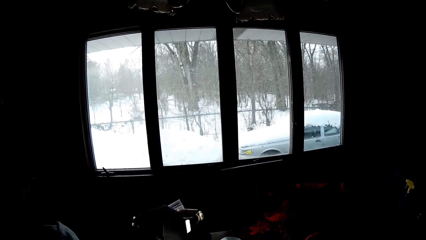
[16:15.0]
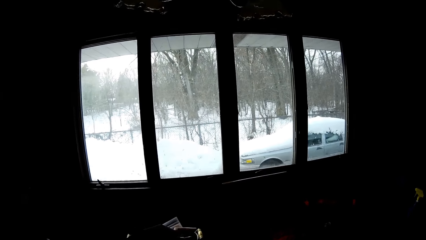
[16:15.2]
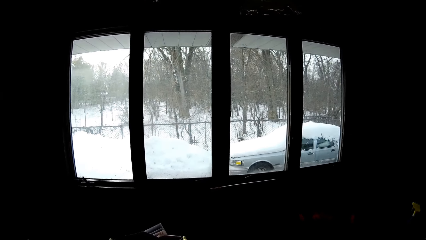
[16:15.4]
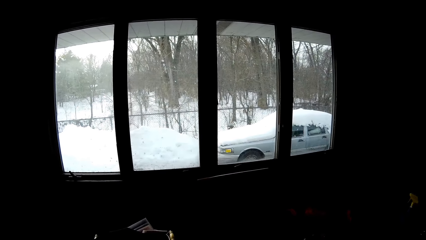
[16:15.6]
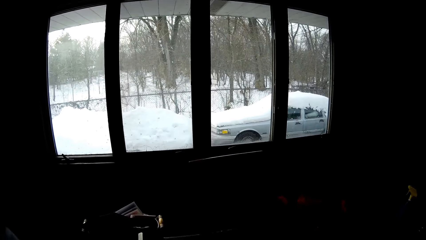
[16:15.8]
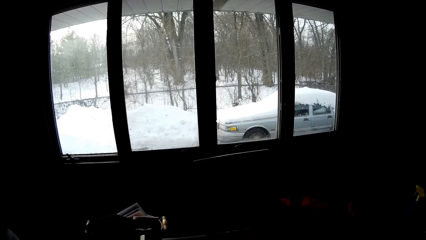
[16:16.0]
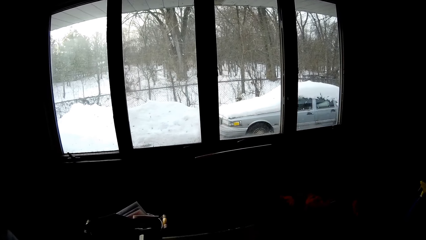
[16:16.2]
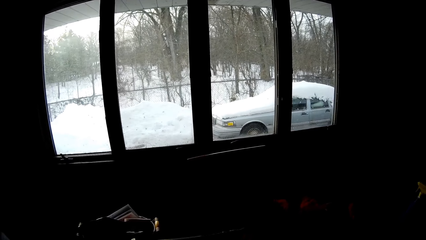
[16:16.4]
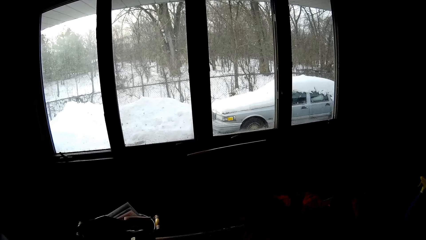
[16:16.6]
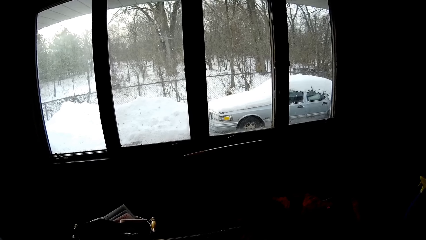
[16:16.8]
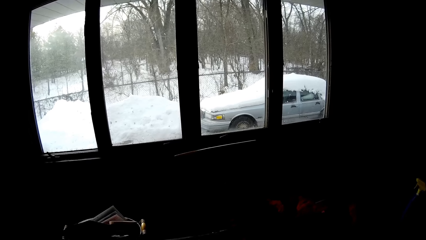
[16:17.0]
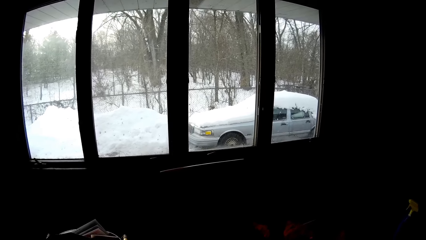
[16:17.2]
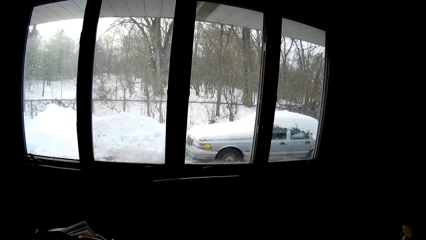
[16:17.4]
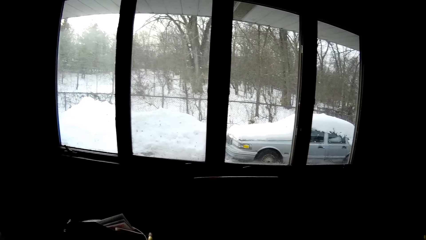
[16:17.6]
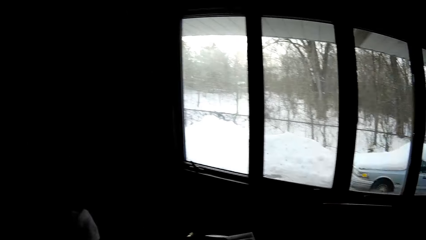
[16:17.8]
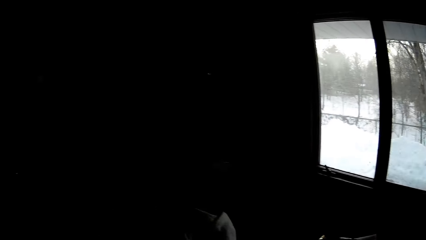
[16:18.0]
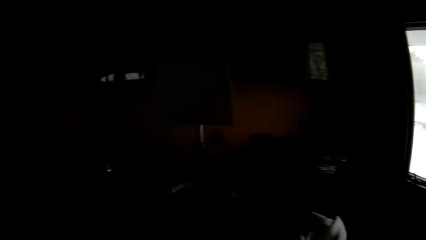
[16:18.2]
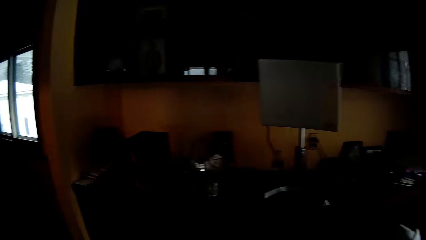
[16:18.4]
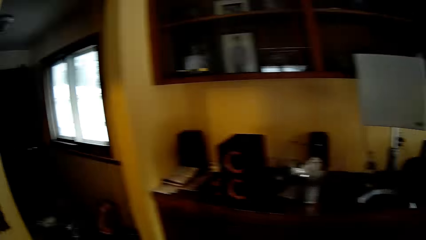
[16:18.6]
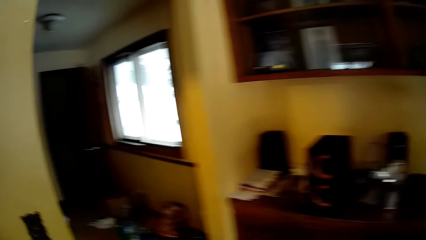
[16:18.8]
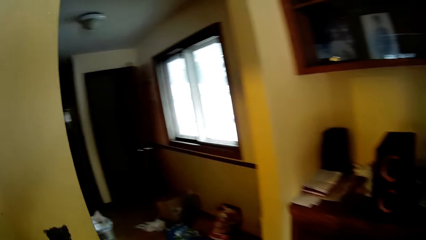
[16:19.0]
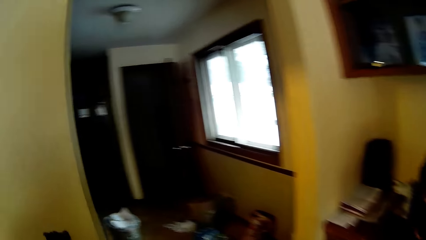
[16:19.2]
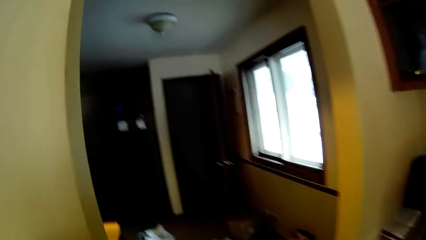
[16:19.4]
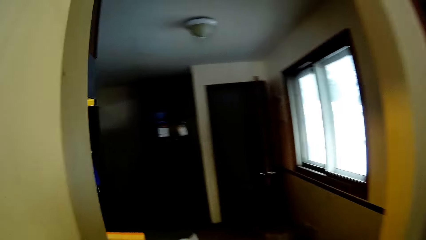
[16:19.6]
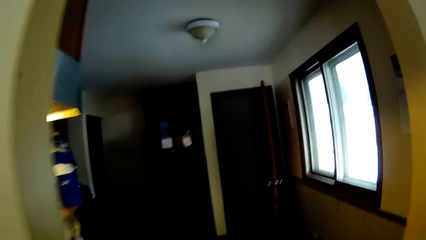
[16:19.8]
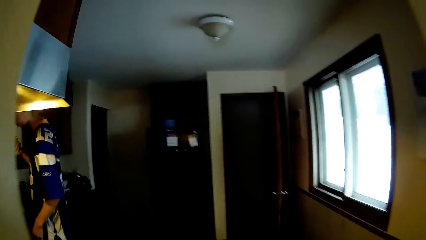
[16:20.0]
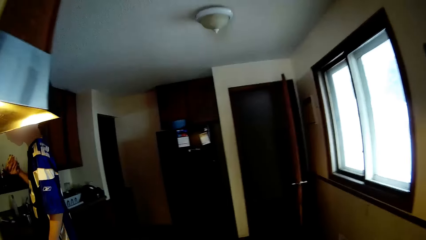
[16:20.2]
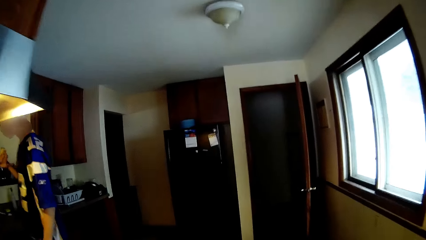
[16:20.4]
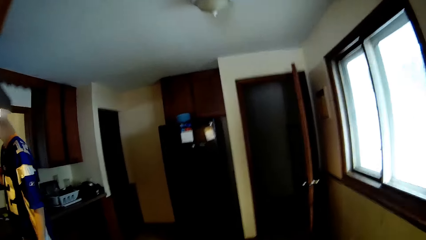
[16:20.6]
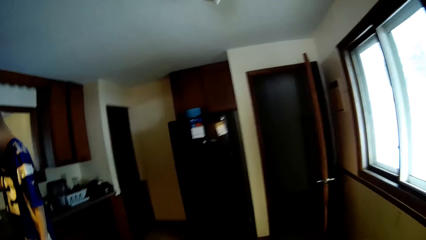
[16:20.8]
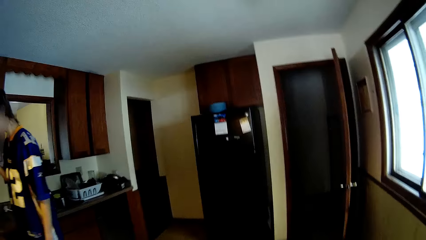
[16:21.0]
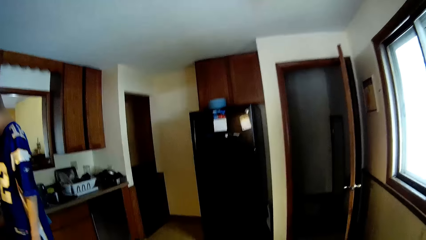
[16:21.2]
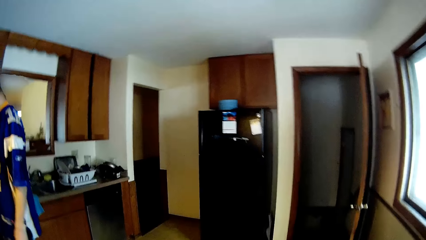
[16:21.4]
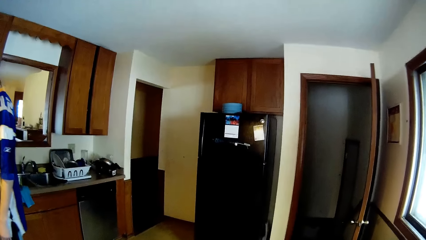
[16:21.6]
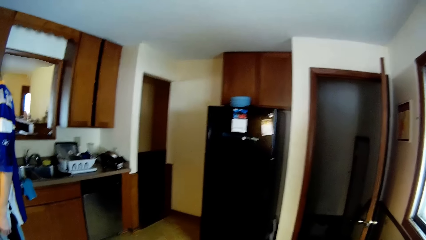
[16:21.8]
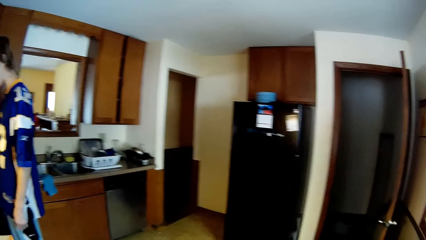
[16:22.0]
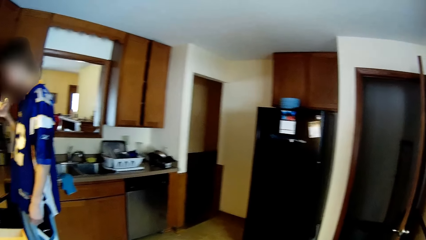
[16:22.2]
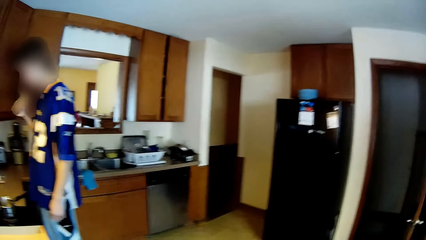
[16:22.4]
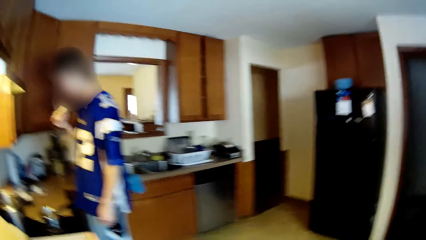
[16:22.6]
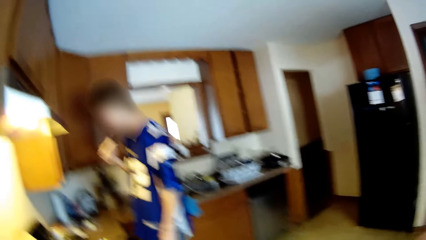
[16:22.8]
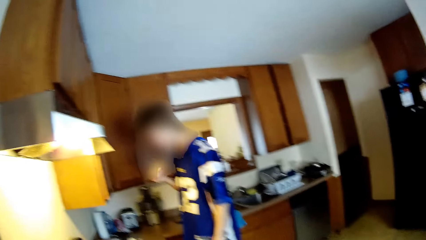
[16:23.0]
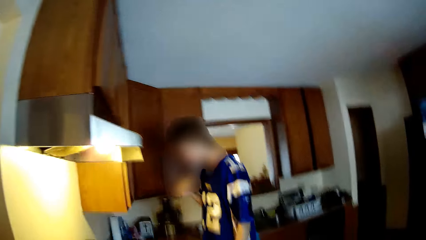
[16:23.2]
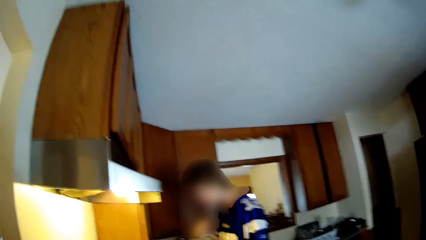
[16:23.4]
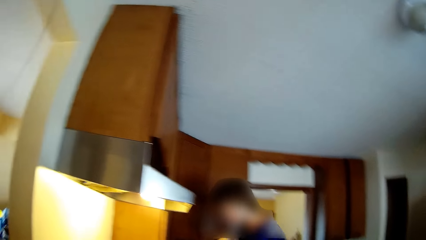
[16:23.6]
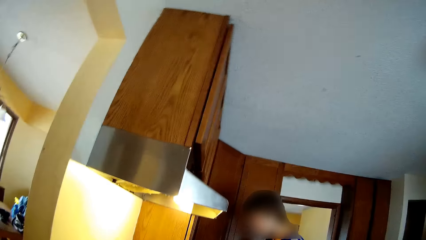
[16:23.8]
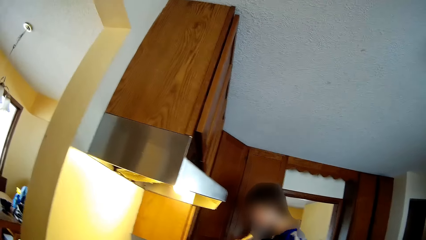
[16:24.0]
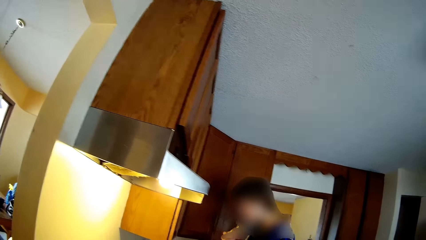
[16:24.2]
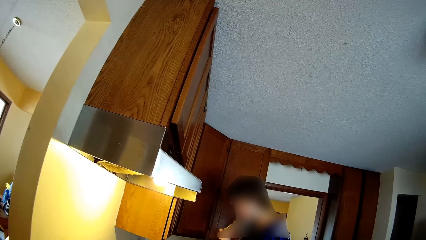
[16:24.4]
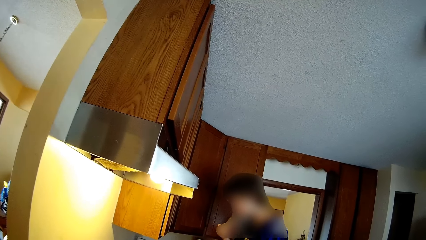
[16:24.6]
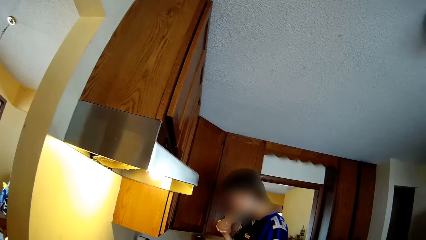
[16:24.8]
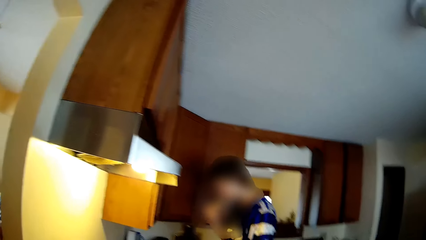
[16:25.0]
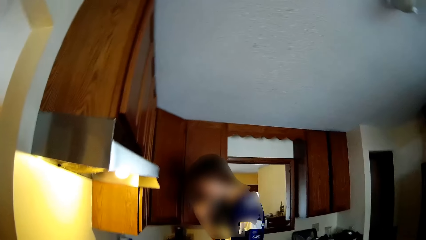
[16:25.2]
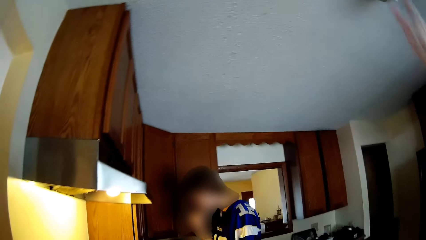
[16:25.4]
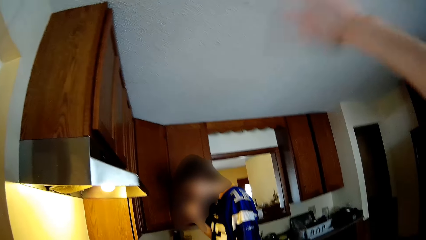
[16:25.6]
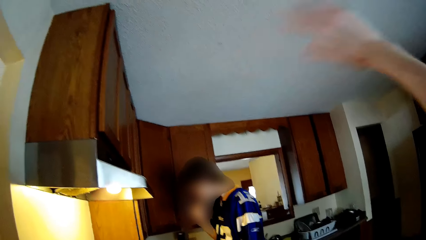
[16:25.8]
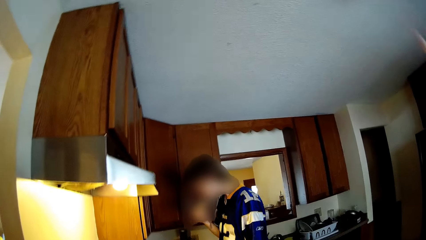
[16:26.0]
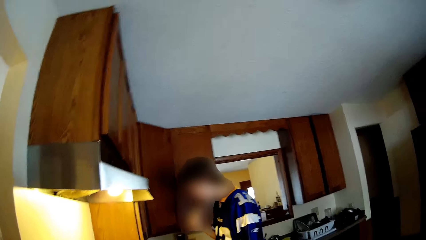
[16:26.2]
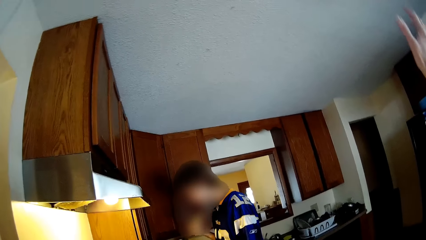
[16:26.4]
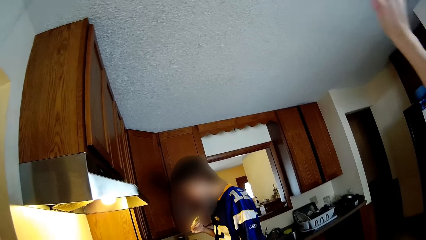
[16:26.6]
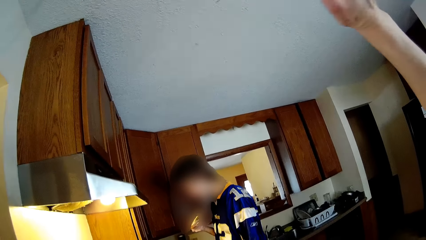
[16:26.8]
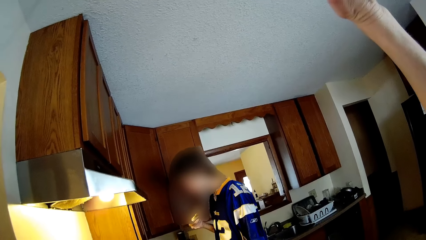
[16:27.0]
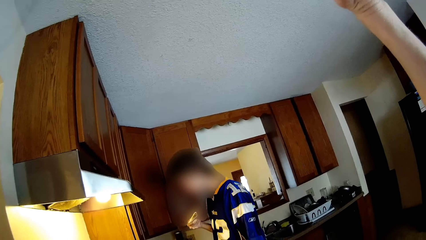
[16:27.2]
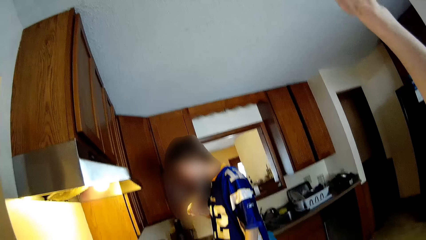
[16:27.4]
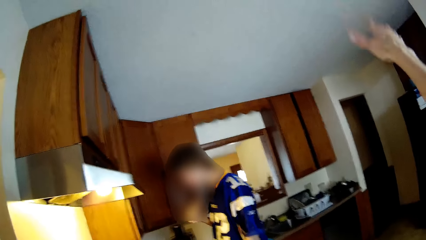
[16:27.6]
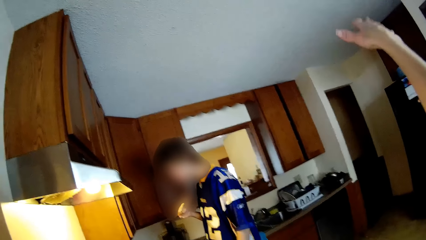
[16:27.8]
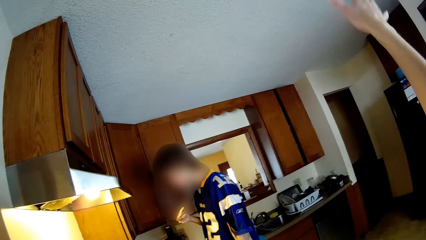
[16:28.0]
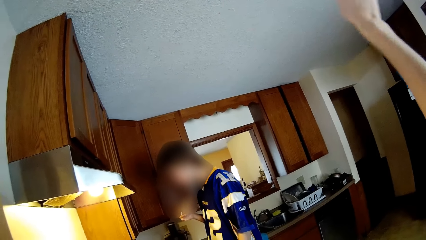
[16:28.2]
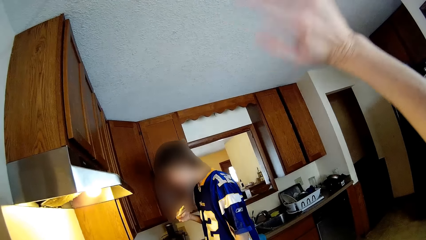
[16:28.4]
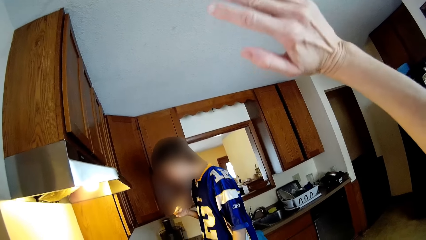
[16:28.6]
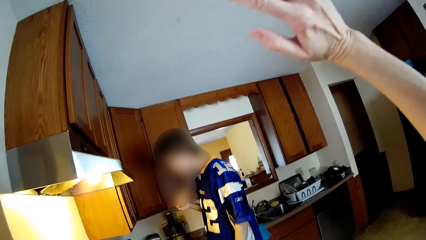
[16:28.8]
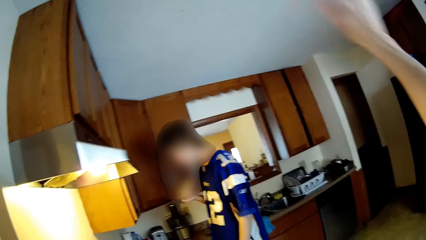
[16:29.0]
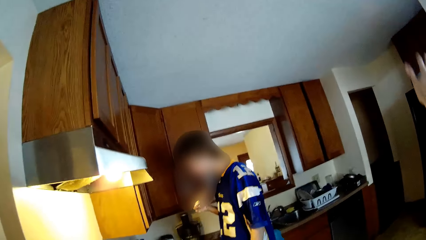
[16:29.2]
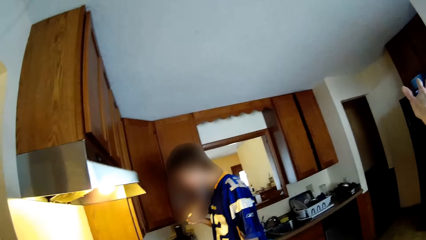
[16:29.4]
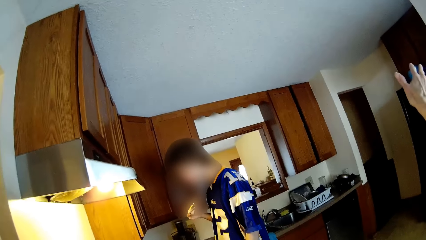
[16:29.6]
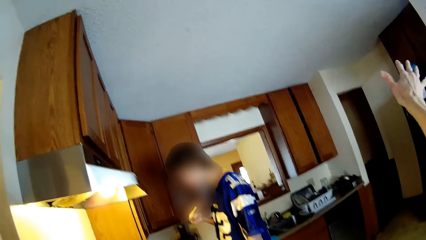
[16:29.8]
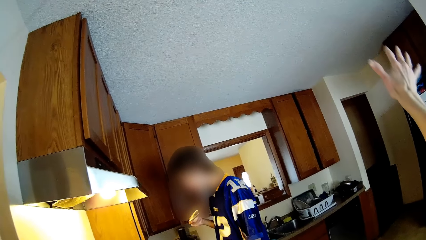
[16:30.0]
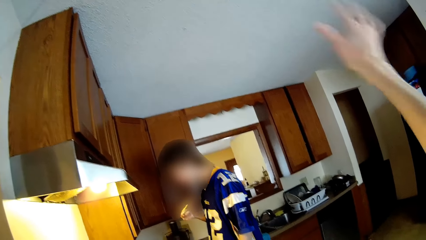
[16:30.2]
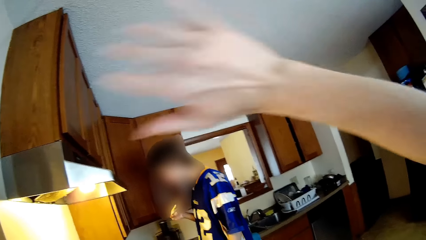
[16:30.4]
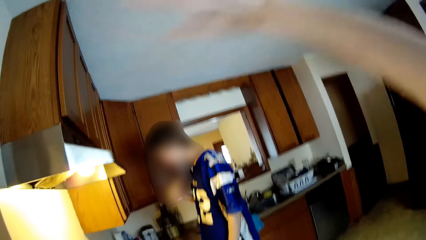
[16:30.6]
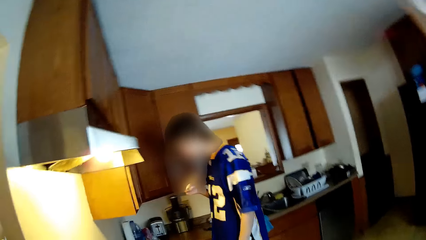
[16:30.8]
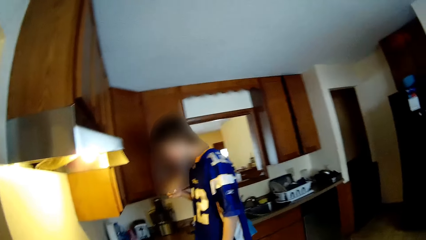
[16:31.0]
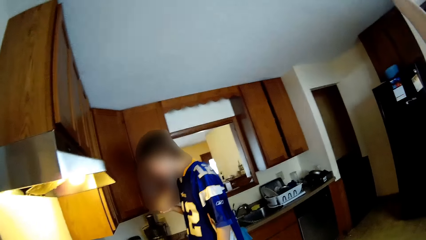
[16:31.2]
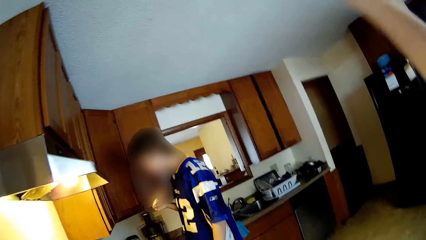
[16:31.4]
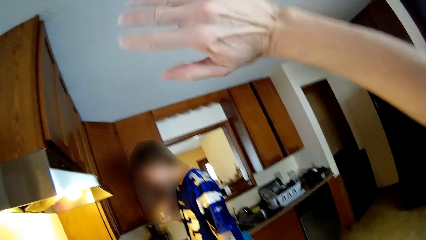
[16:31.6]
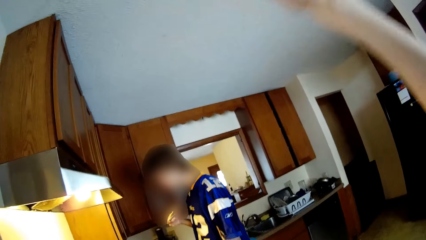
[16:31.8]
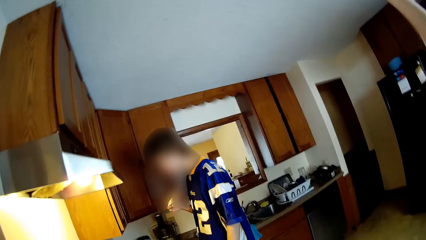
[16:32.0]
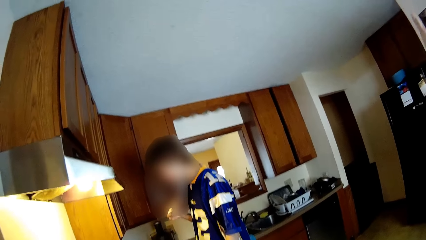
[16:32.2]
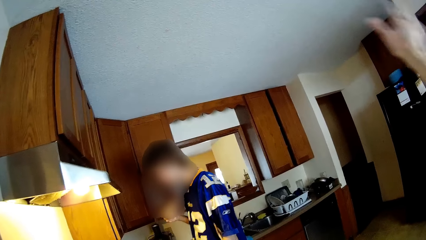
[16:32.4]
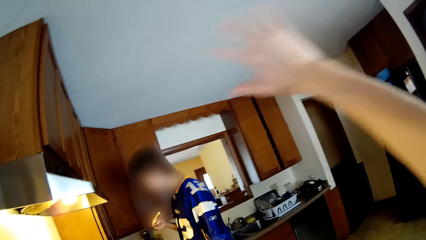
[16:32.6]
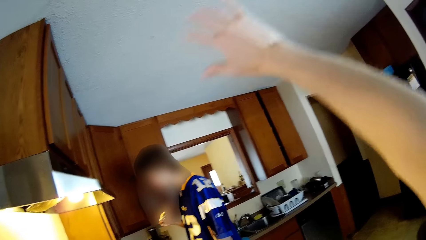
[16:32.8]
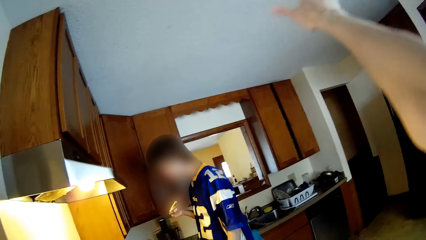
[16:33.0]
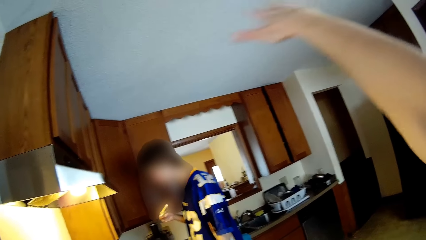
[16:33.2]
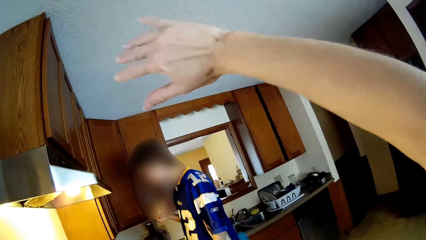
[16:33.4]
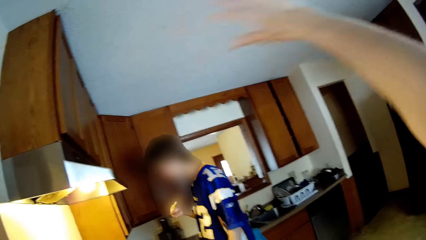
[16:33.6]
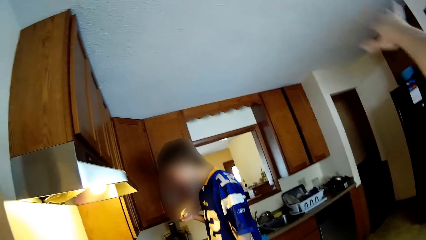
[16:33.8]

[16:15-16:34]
The camera wearer looks outside. She walks towards the kitchen. The boy eats a piece of pizza with his right hand. The camera wearer waves her right hand.
